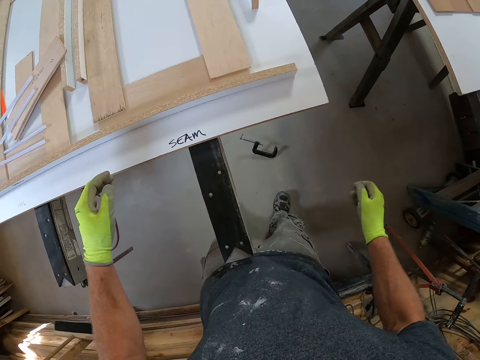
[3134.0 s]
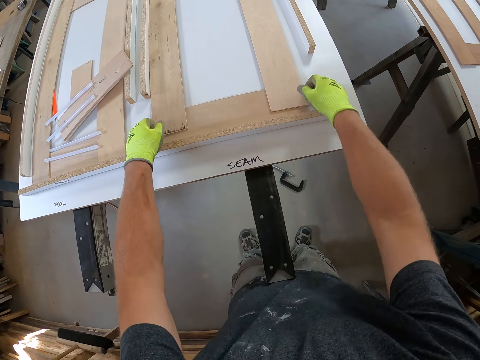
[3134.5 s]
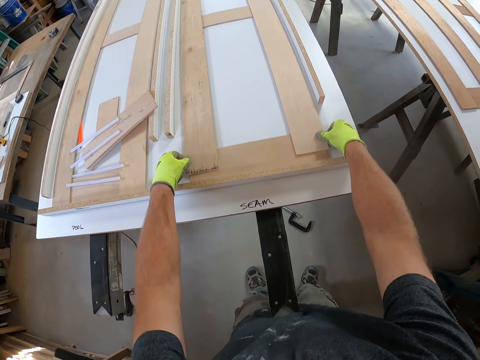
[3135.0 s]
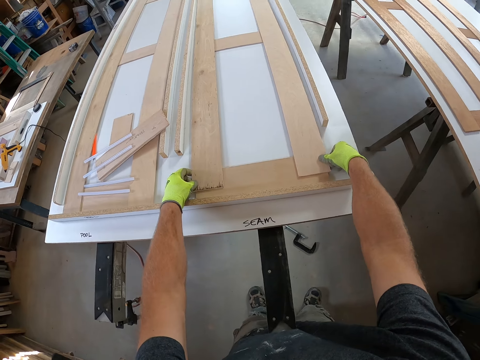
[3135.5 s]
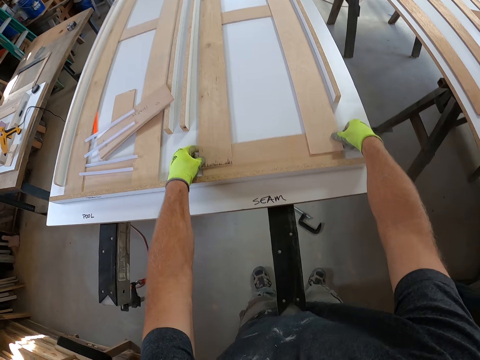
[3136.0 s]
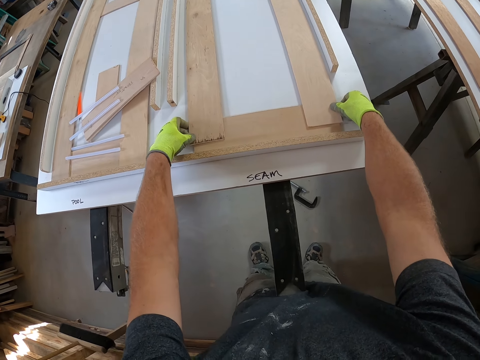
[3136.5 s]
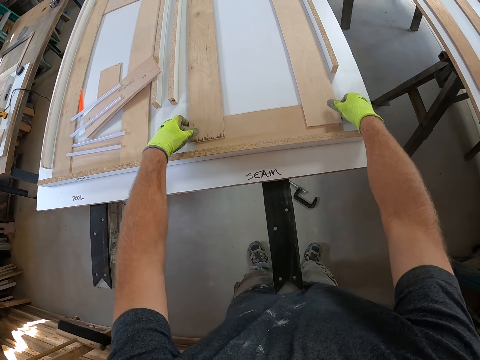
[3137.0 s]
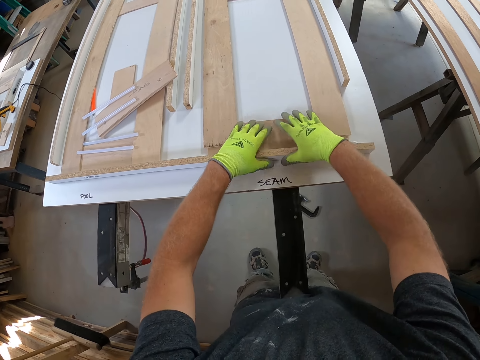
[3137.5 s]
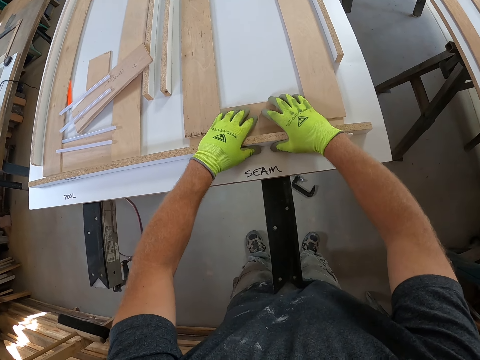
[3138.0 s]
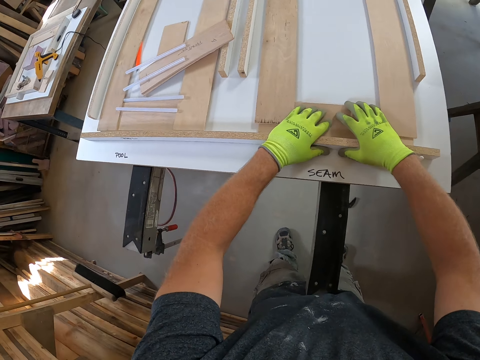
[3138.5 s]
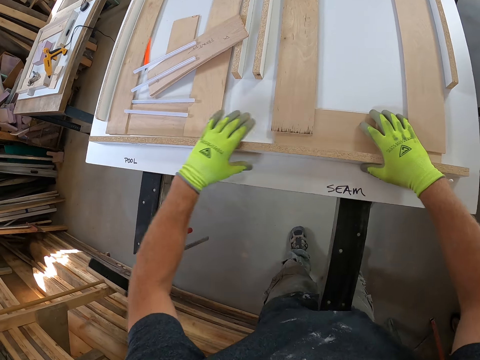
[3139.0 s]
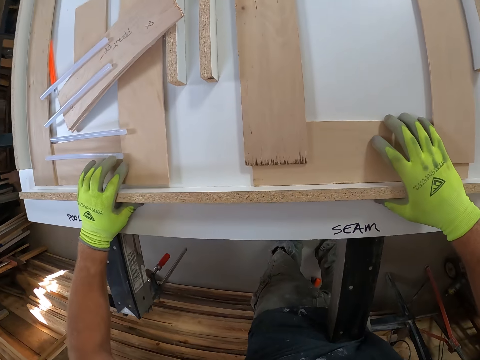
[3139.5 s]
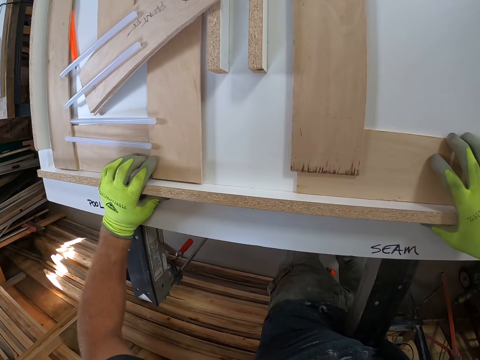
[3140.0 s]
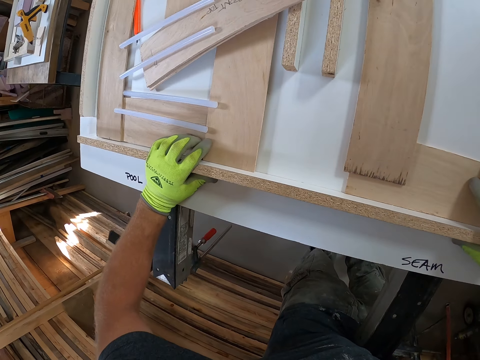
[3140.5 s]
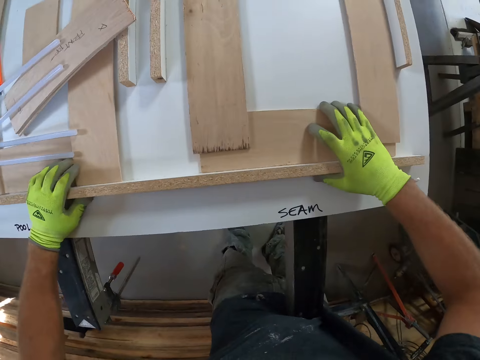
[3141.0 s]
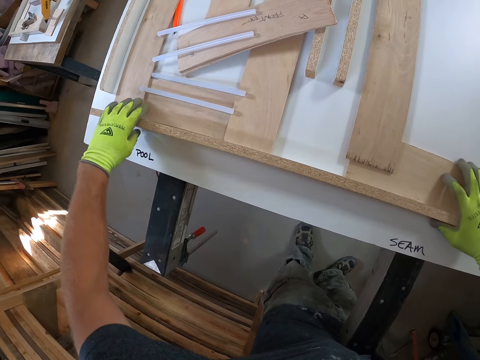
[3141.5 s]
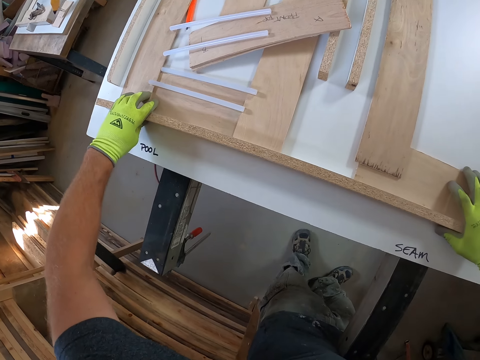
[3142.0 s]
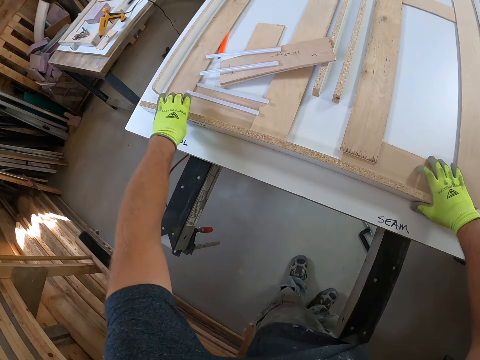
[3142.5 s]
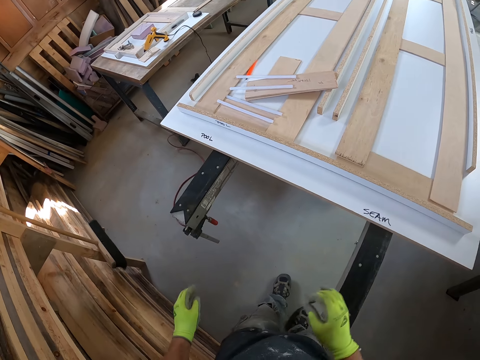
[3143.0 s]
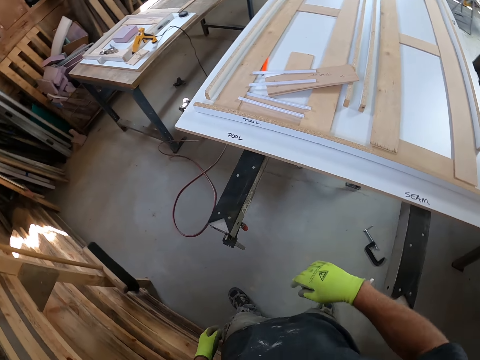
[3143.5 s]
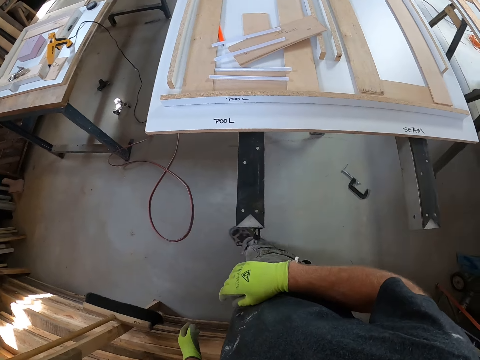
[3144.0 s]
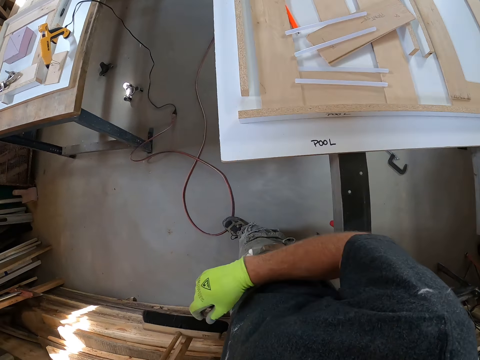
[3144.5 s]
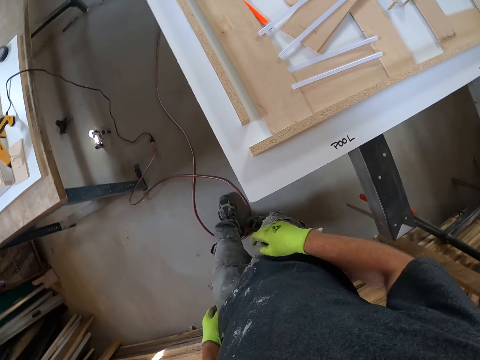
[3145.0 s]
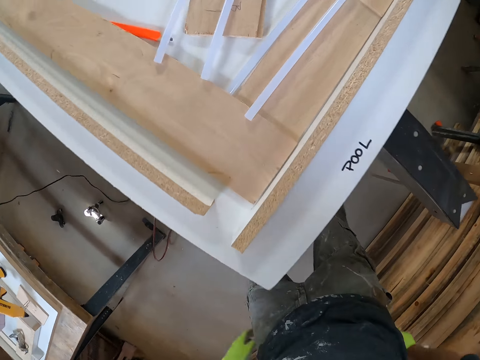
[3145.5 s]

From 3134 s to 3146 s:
The camera wearer moves a wood structure. He holds the wooden planks on the workbench with his hands. He holds the wood structure and a wood. He moves his hand. He holds another wood structure and wood. He walks in the room. He removes his hands from the wooden planks on the workbench.

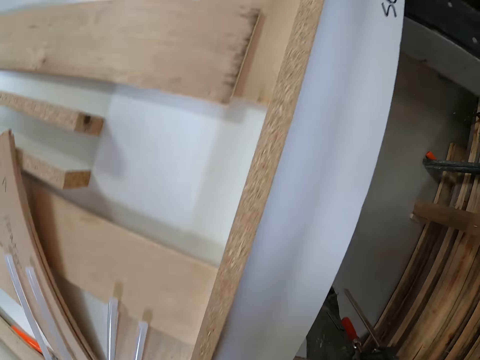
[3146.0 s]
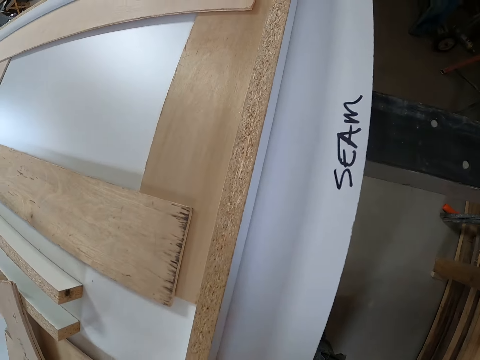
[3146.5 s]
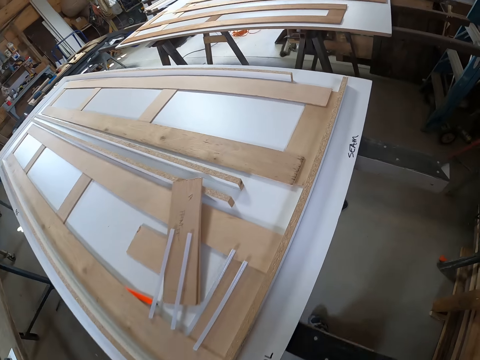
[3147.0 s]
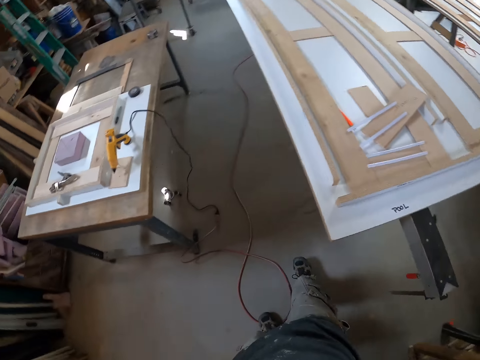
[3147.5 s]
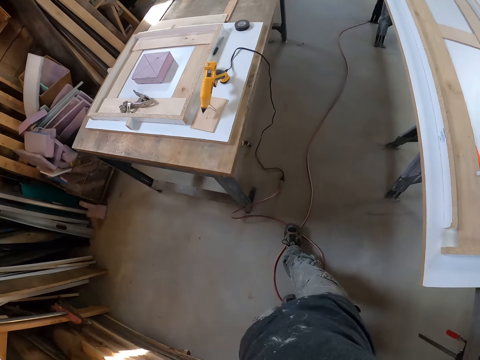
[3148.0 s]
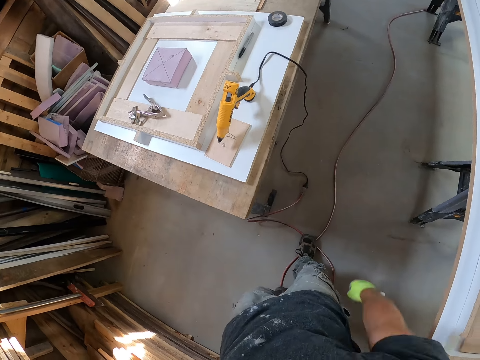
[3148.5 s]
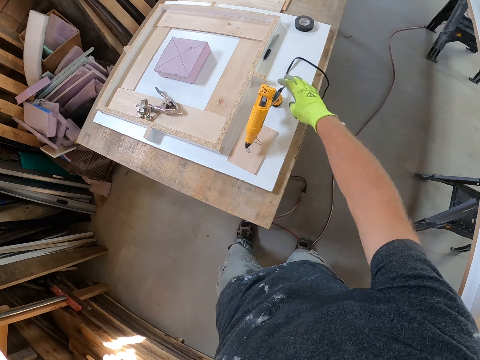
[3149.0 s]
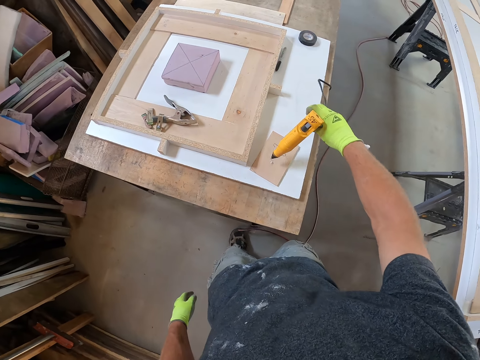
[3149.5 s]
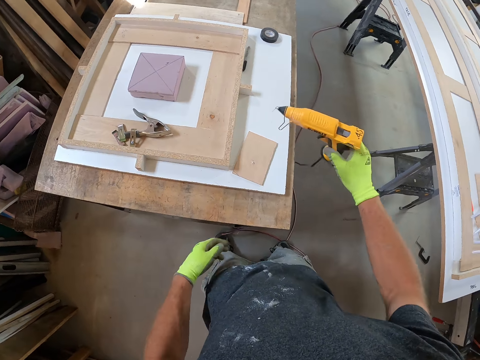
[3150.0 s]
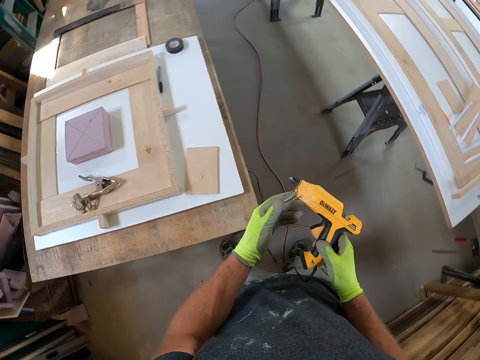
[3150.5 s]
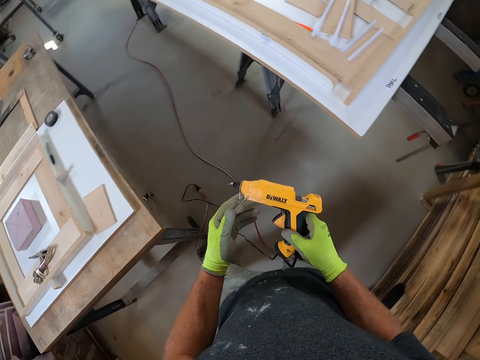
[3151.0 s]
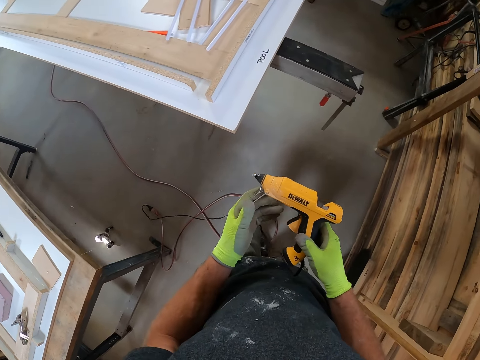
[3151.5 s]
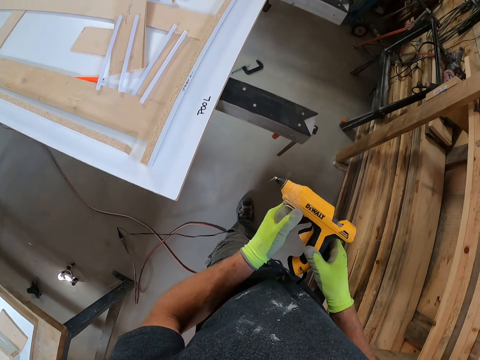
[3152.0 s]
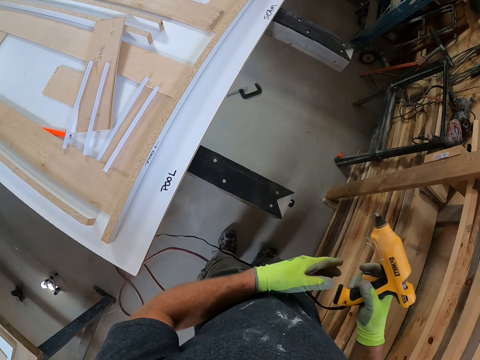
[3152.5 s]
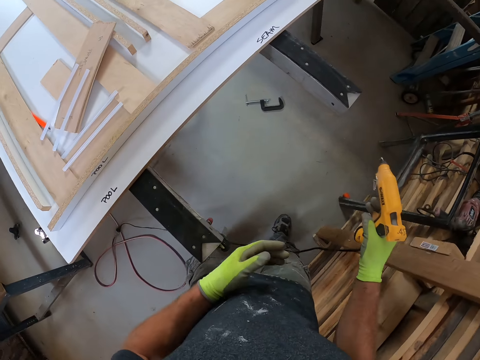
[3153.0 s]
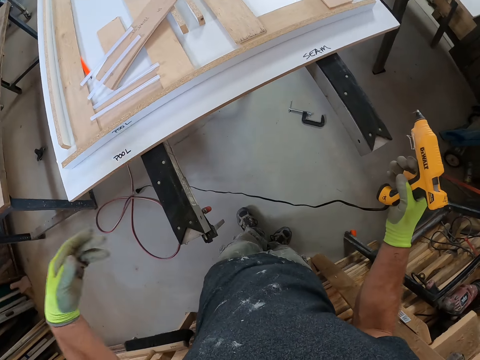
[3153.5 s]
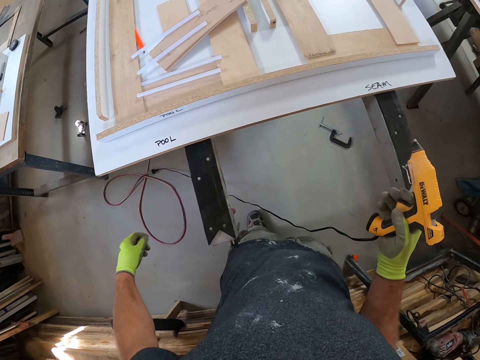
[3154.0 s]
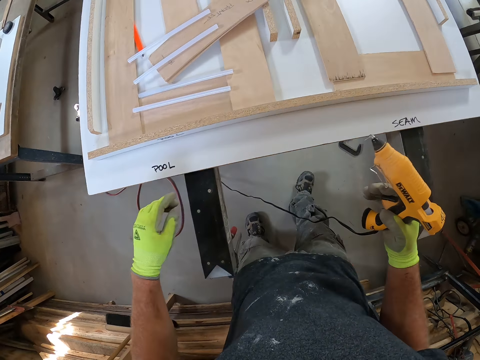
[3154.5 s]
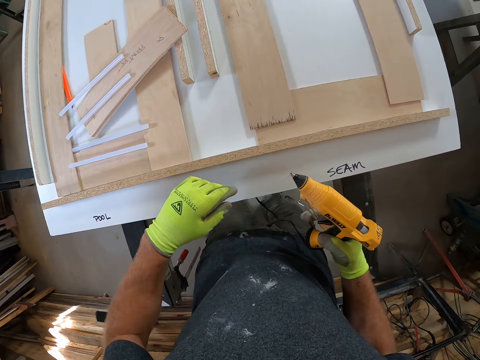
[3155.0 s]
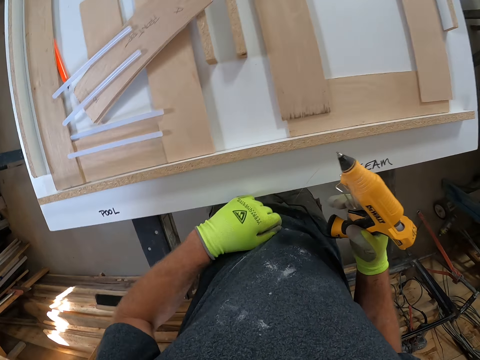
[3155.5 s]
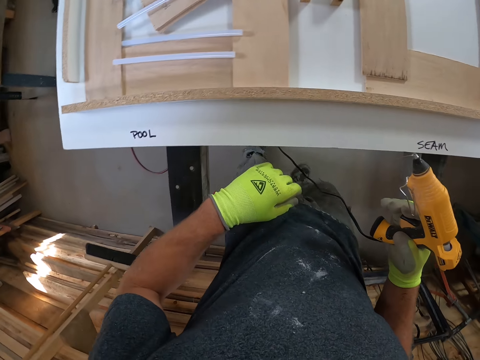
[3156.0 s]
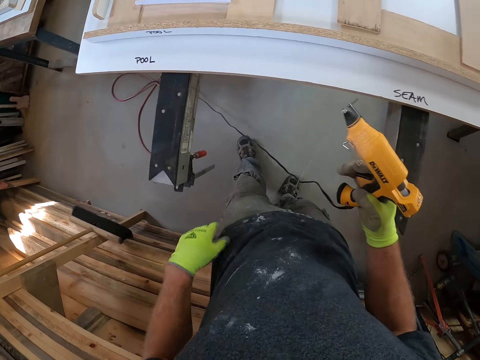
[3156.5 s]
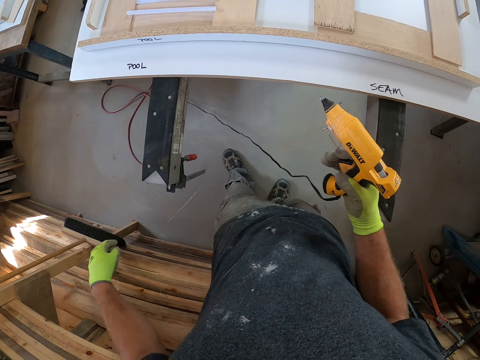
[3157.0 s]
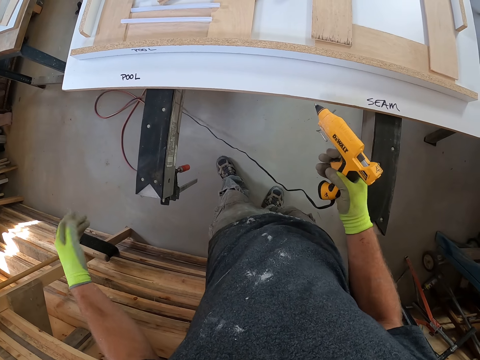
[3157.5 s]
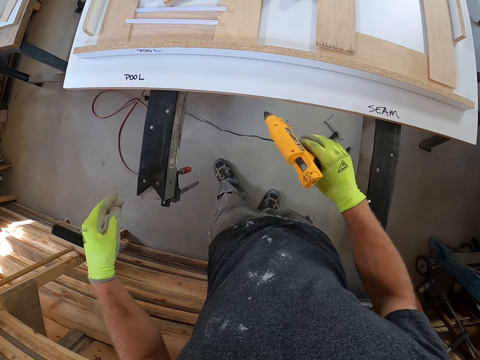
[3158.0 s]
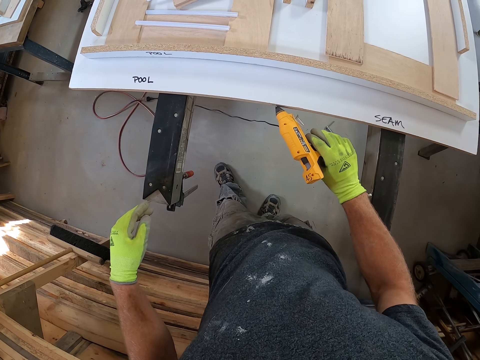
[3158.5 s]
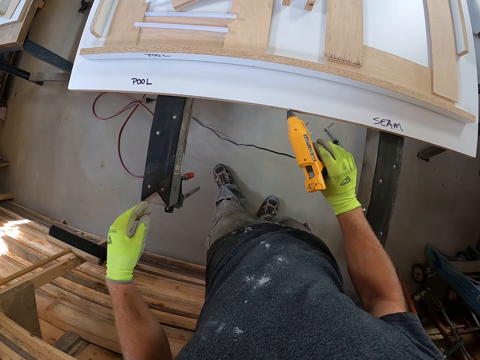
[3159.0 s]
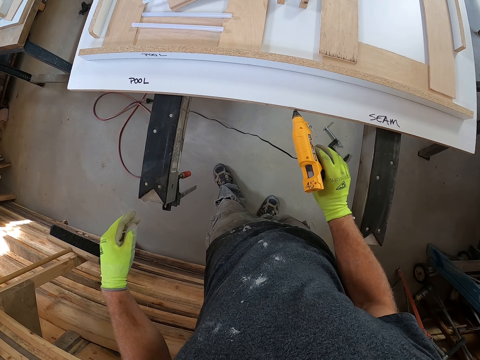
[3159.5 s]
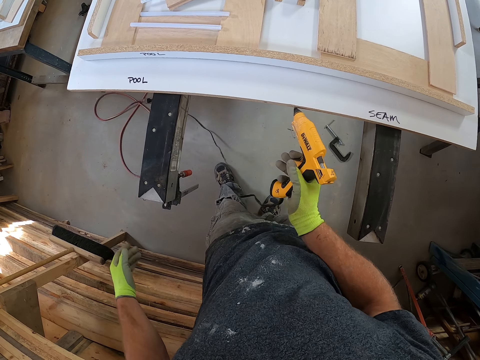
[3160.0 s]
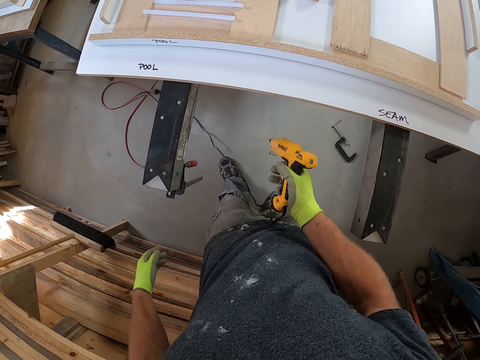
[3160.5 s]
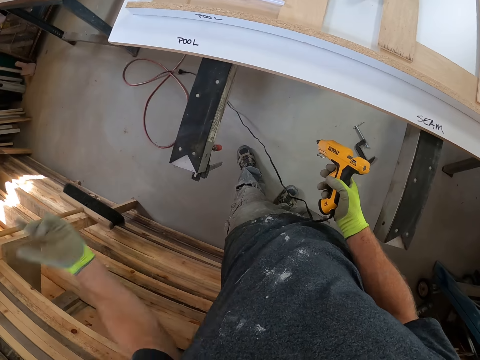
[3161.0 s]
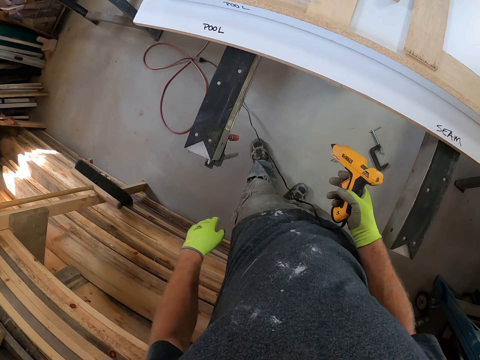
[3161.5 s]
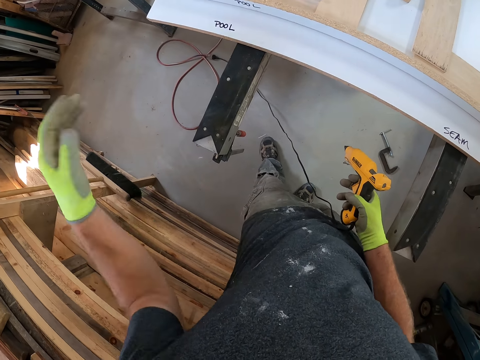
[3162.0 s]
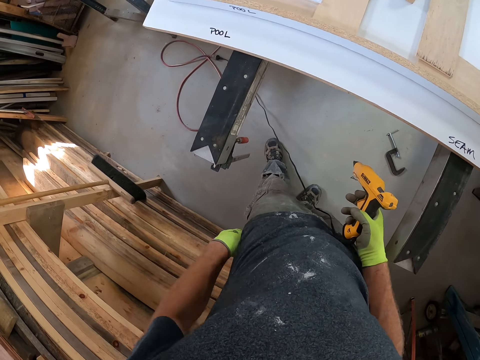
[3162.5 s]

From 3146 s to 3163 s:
The camera wearer looks at the wooden planks on the workbench. He picks up the glue gun from the workbench with his right hand. He folds the glue gun stand. He holds the glue gun with his hands. He removes his left hand from the glue gun. He shakes his hand. He moves his hand. He shakes his hand again. He removes the dried glue from the glue gun with his left hand. He applies glue to the wooden plank on the workbench with the glue gun. He shakes his hand. He holds the glue gun. He stretches his left hand.
